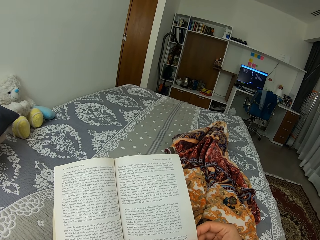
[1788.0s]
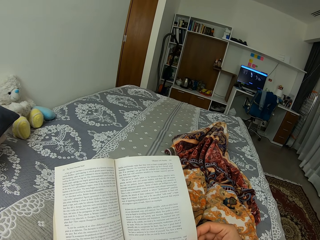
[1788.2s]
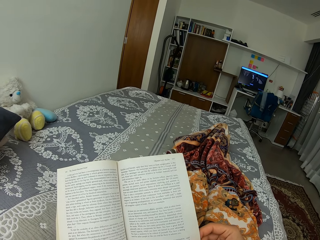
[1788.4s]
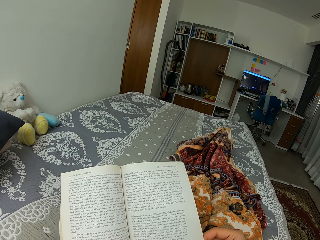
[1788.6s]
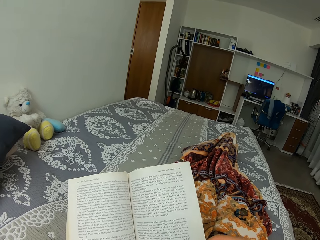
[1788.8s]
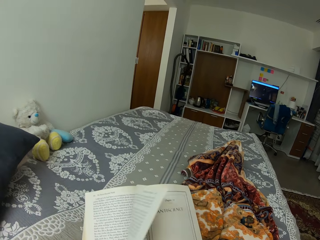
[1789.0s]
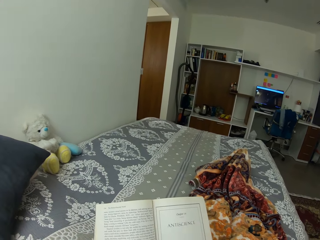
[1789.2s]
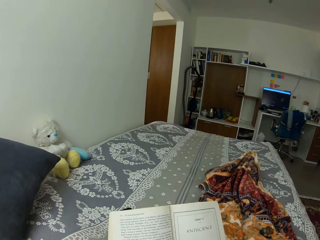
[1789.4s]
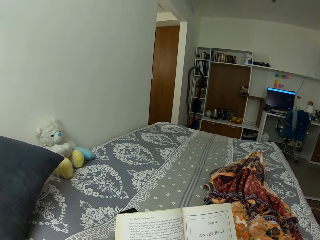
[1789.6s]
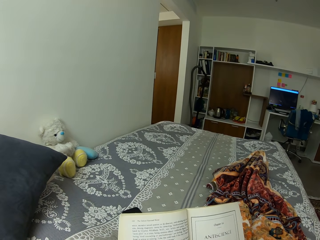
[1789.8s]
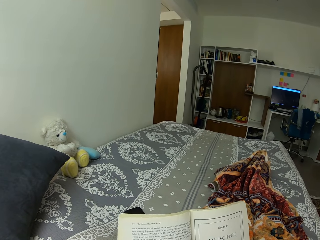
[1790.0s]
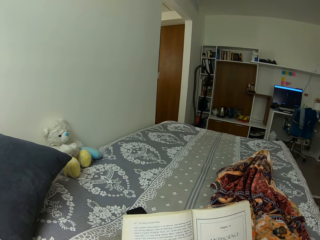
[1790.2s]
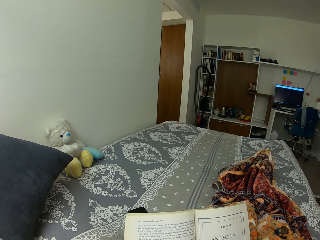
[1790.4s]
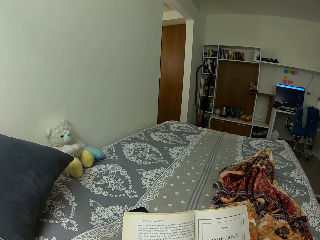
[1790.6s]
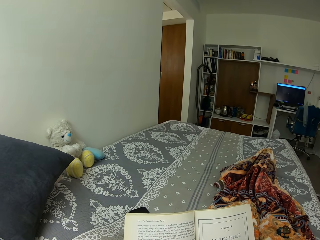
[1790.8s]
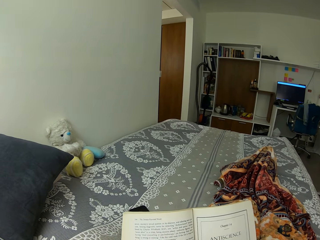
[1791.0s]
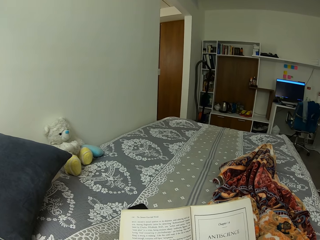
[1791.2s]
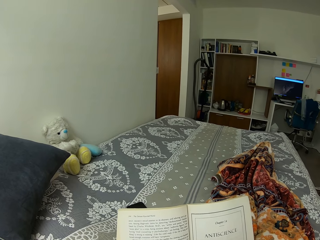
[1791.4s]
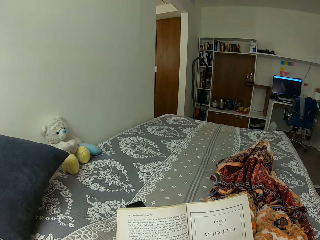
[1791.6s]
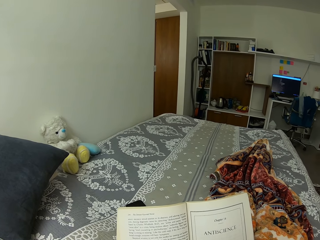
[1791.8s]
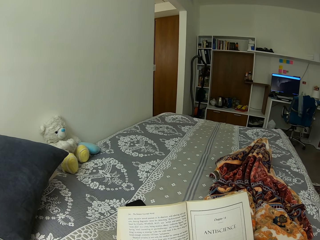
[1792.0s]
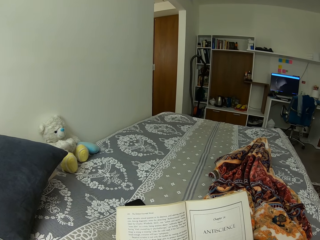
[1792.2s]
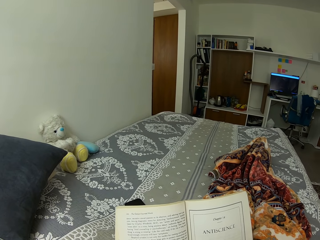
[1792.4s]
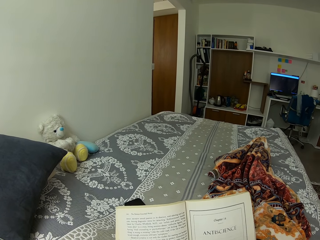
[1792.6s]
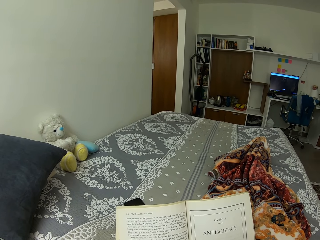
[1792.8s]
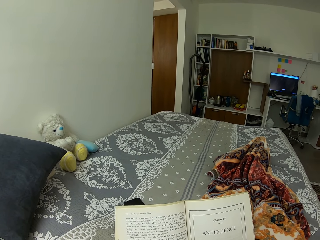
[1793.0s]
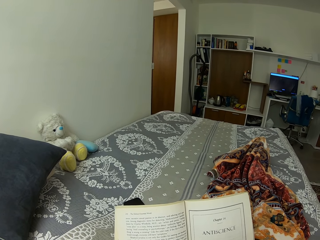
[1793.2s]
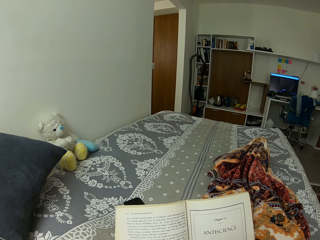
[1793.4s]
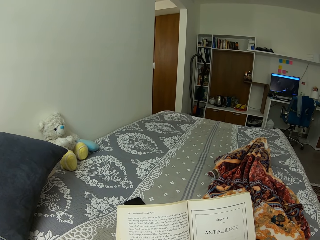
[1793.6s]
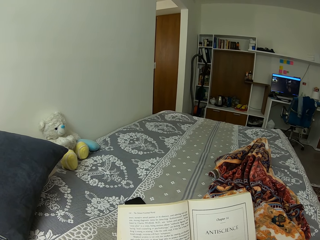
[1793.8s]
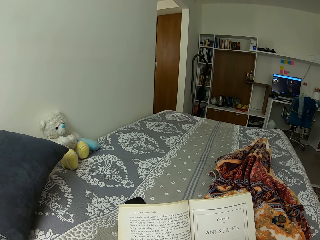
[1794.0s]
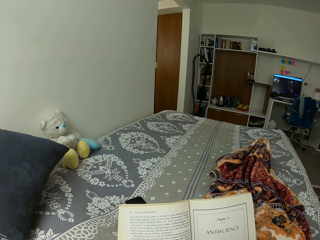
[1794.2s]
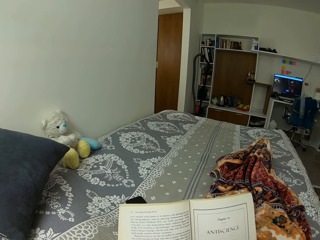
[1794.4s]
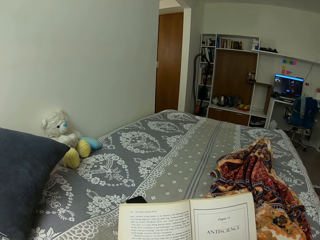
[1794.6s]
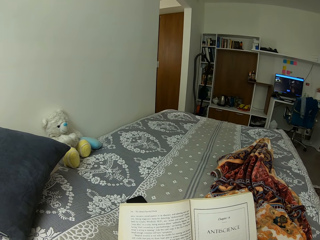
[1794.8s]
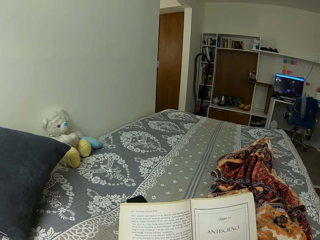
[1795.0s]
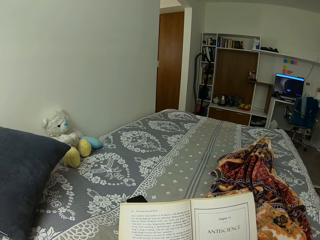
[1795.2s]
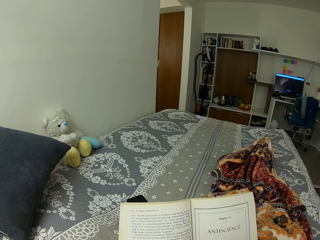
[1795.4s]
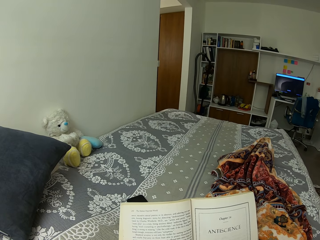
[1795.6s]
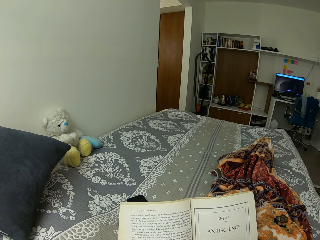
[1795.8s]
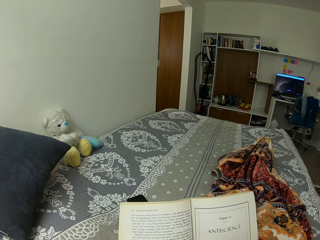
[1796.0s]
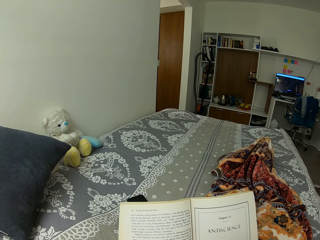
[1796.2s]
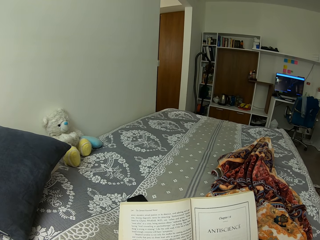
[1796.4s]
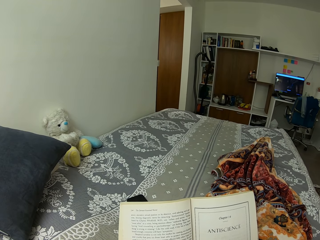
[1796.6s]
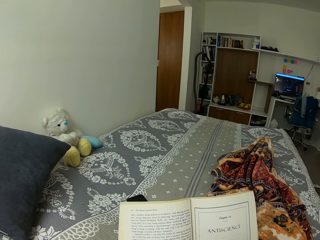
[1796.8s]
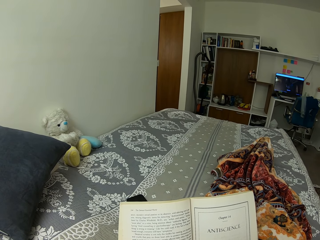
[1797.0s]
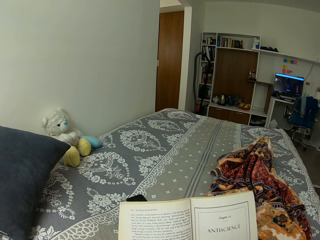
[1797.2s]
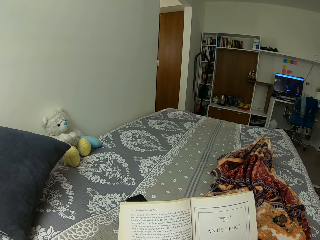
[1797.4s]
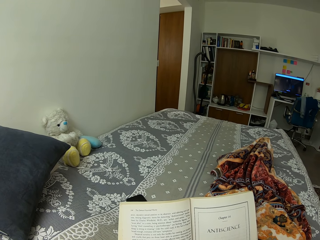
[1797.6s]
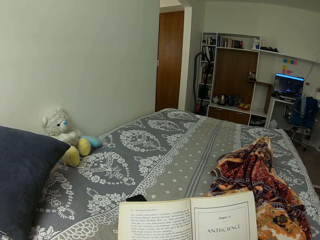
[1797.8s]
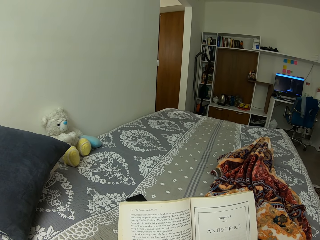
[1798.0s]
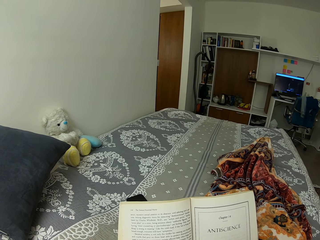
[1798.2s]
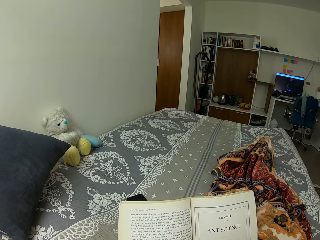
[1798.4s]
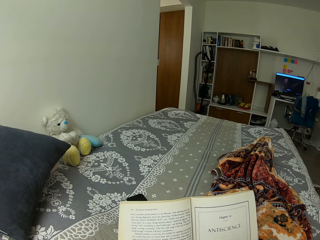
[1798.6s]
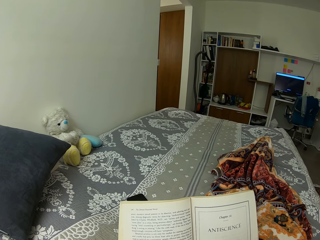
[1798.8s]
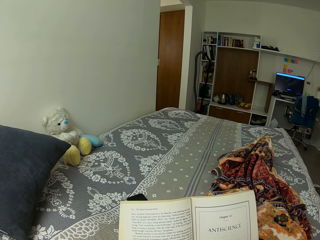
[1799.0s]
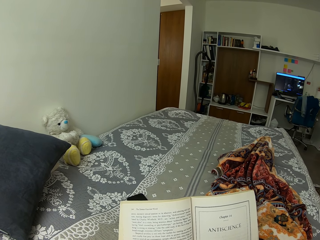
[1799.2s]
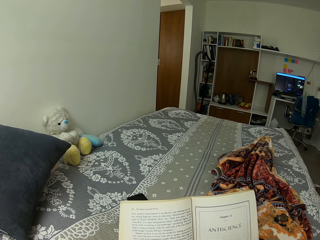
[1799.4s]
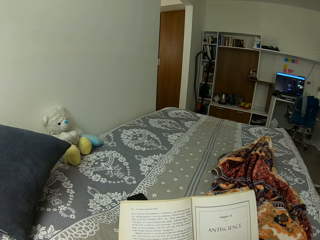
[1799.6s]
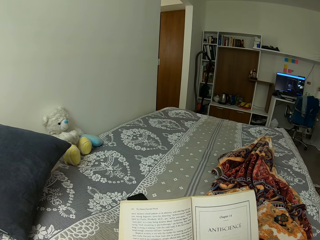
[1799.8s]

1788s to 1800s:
The camera wearer opens the book page. They read the book.

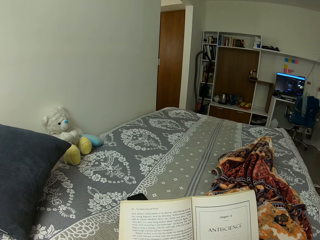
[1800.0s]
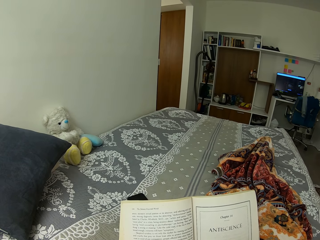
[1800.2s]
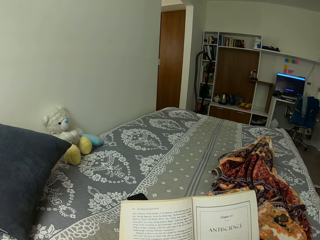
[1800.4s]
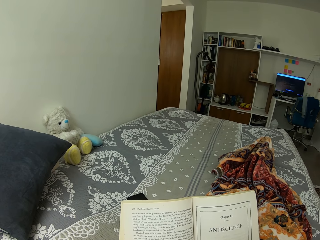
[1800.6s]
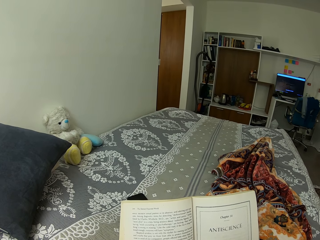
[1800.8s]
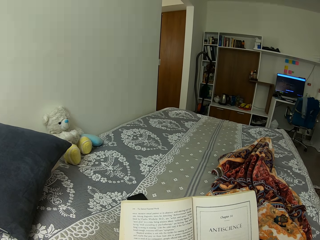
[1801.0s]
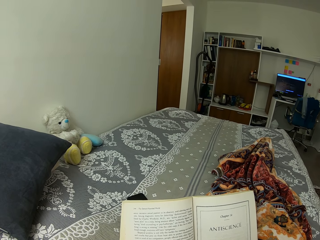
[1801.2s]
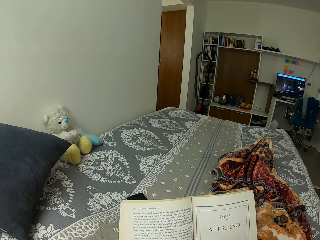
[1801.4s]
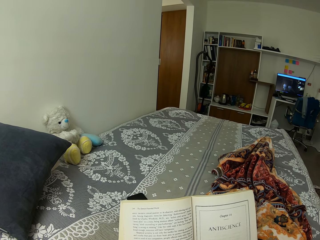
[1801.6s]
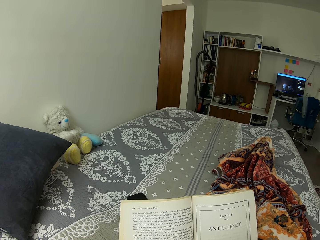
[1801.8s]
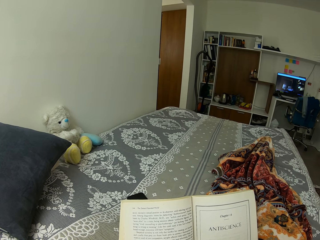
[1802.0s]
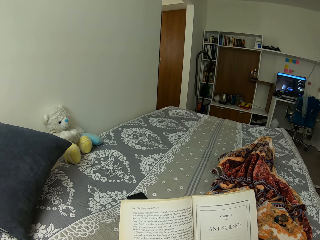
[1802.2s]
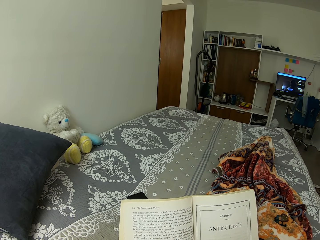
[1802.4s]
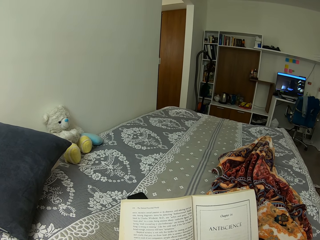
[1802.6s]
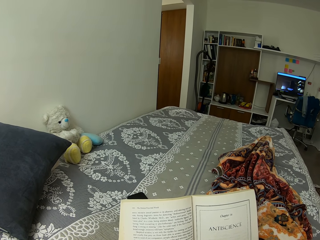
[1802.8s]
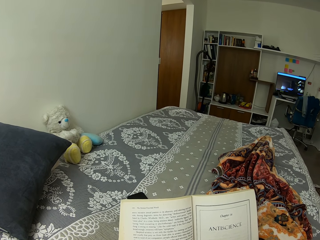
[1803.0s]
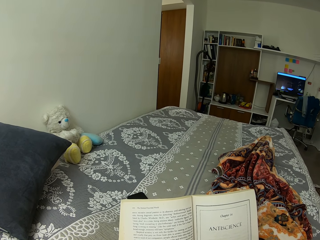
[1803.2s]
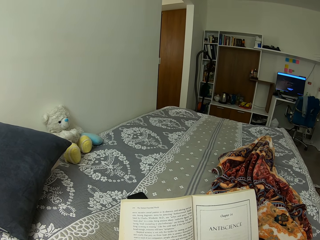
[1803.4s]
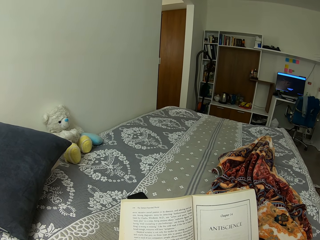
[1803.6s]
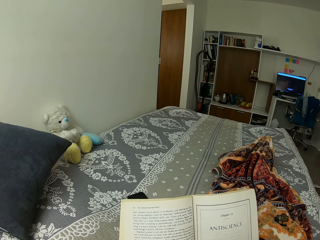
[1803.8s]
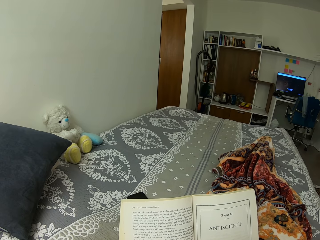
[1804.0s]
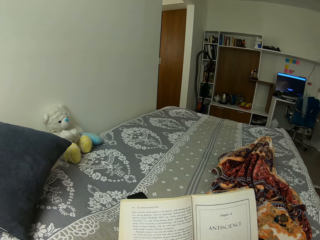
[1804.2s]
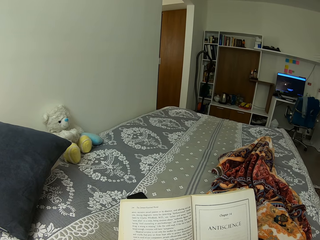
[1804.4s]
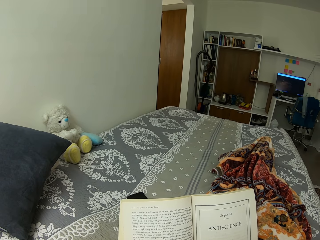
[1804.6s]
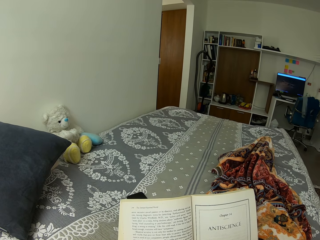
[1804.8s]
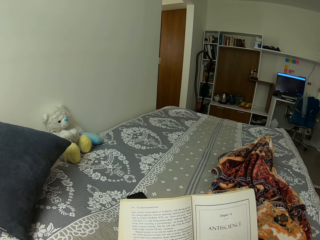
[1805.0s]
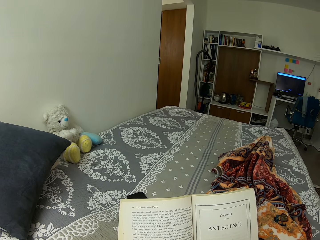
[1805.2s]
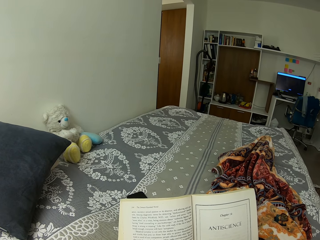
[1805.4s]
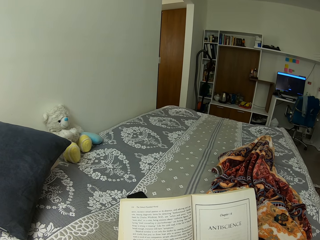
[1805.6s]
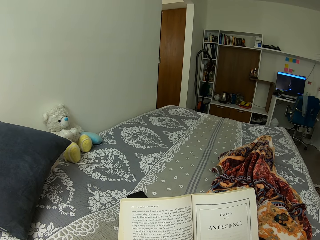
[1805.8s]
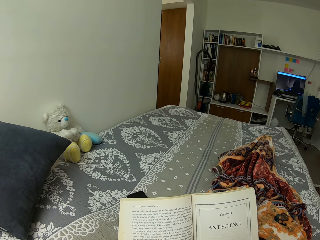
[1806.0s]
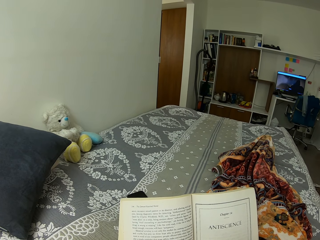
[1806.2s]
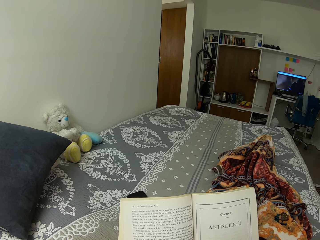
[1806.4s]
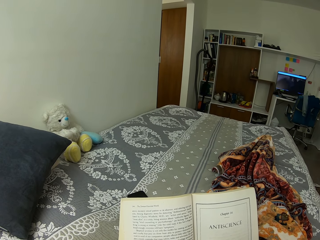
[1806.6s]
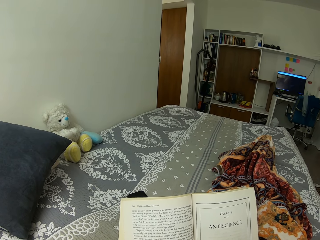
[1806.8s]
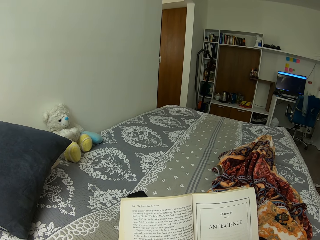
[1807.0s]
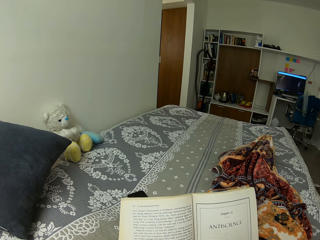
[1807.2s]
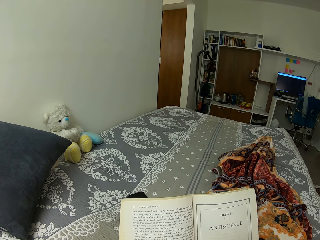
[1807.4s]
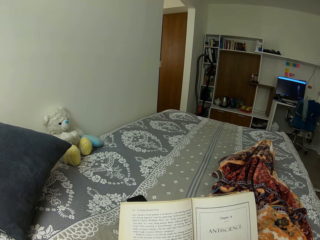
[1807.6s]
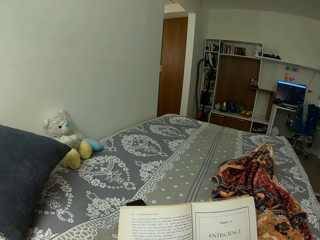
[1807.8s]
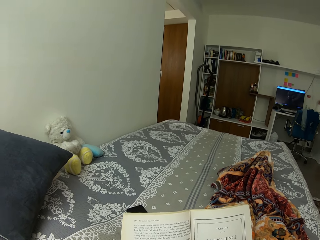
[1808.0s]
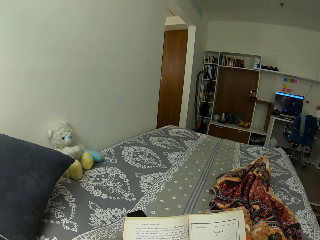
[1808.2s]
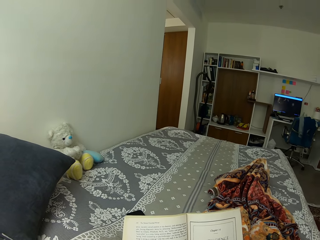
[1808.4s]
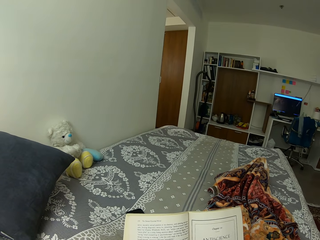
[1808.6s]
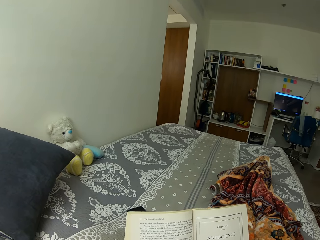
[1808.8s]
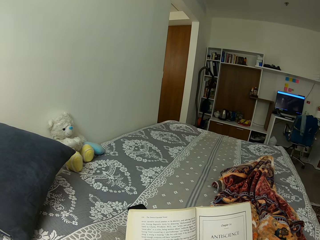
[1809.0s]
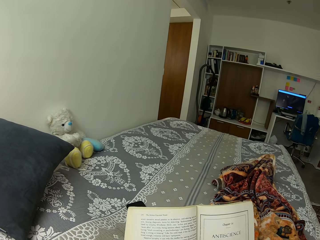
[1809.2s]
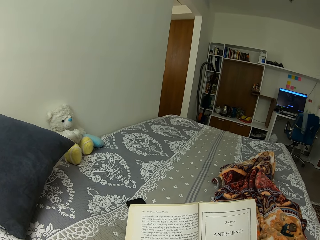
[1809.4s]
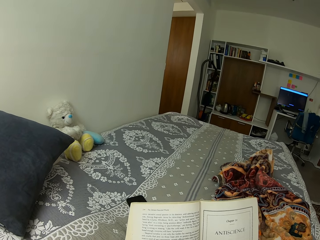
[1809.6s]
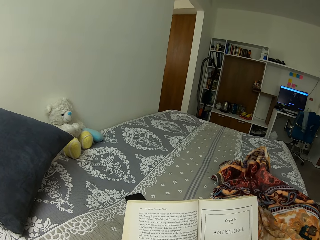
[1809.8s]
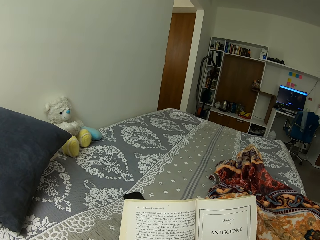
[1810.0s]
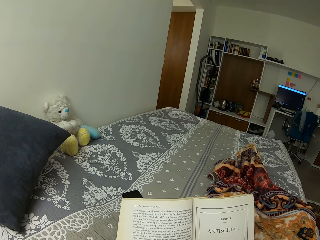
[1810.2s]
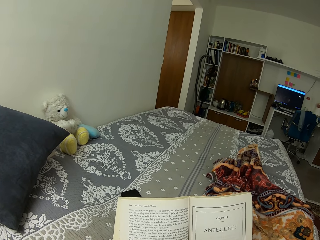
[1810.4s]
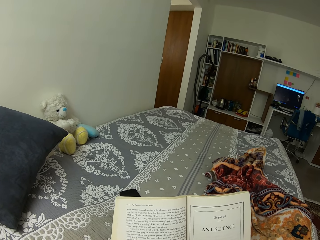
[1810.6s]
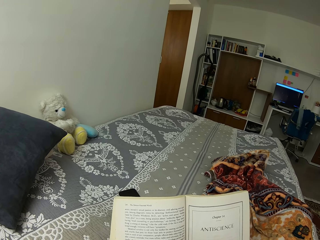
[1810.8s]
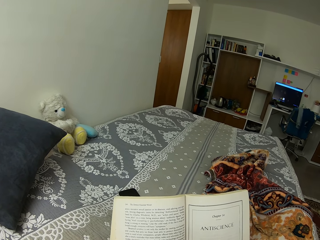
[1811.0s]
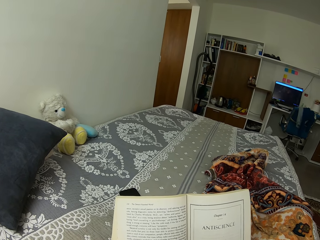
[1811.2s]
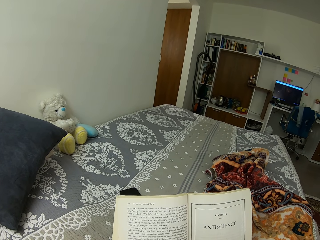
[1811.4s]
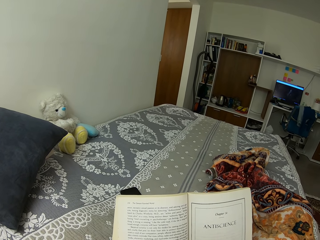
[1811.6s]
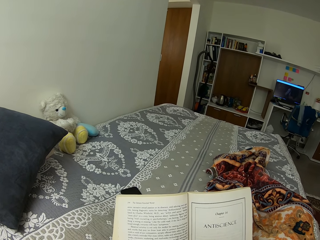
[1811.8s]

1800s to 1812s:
The camera wearer moves the leg.
